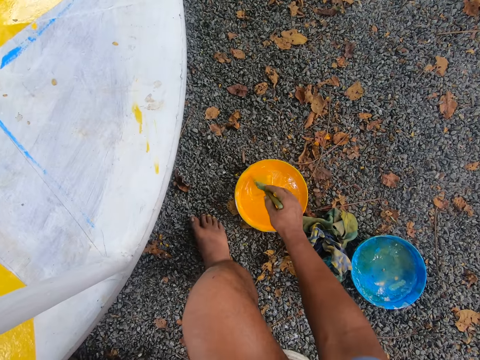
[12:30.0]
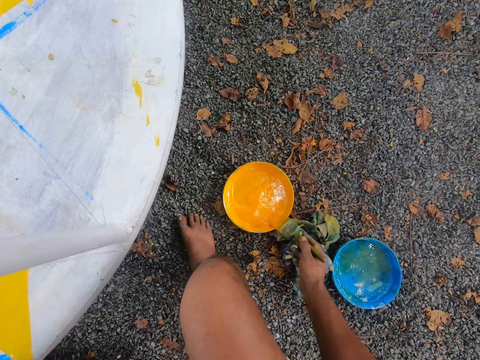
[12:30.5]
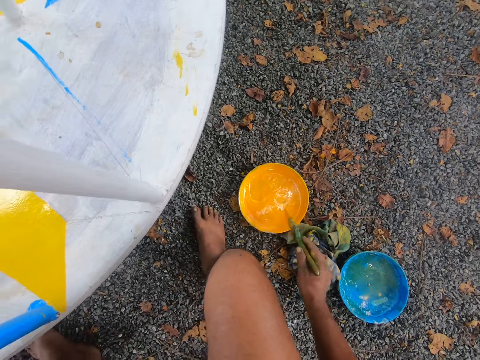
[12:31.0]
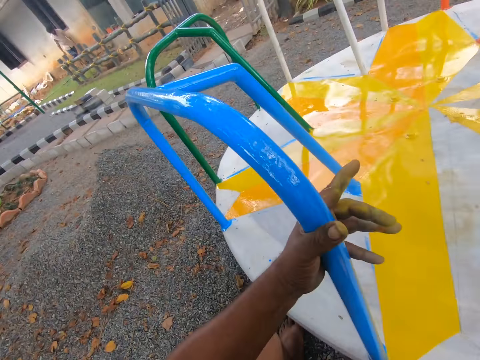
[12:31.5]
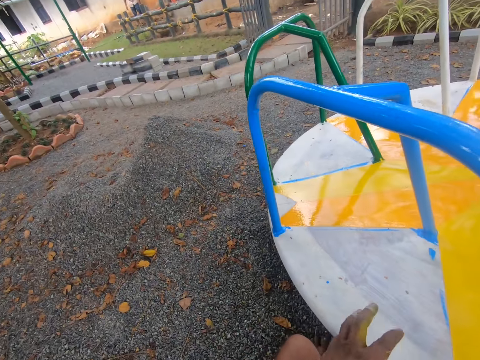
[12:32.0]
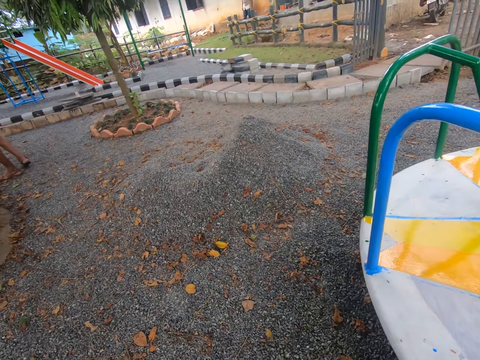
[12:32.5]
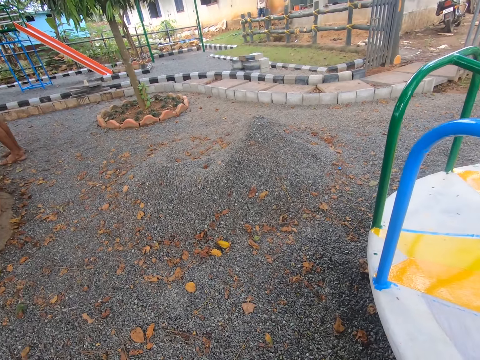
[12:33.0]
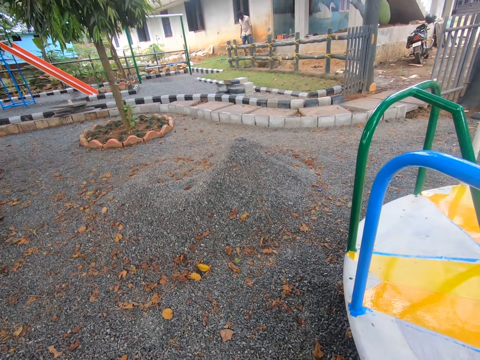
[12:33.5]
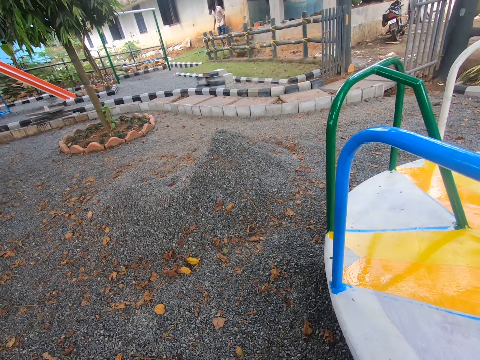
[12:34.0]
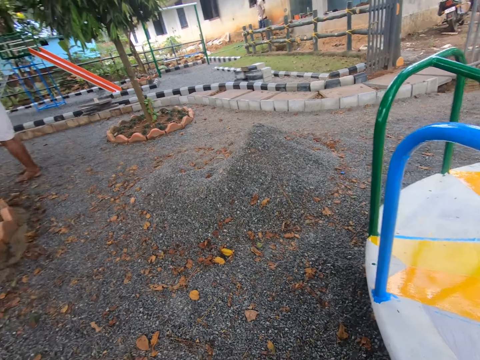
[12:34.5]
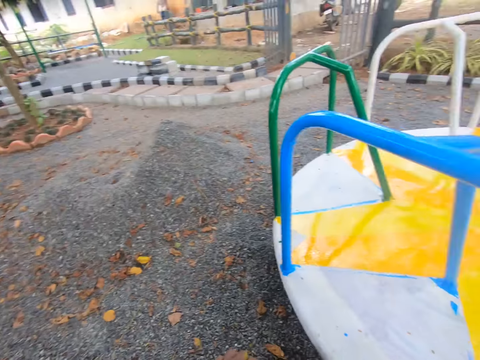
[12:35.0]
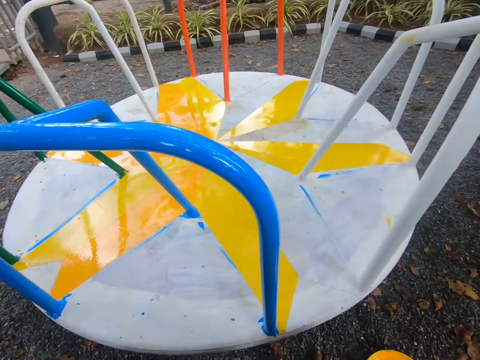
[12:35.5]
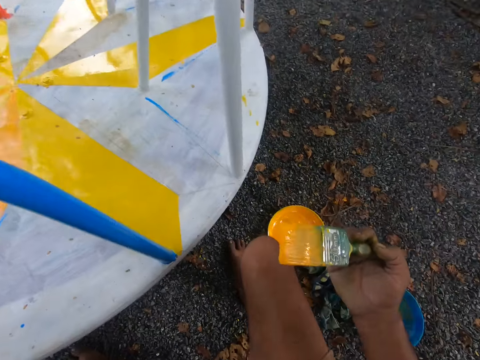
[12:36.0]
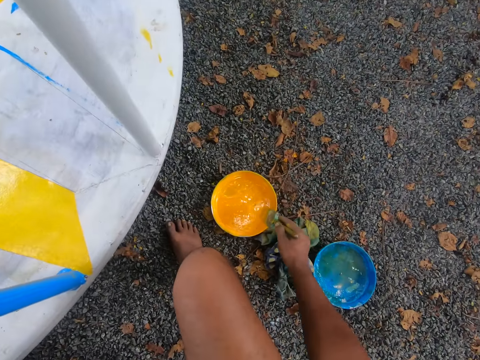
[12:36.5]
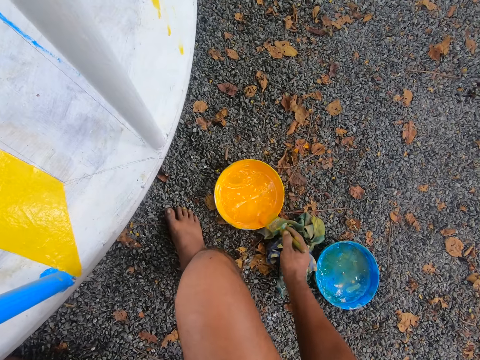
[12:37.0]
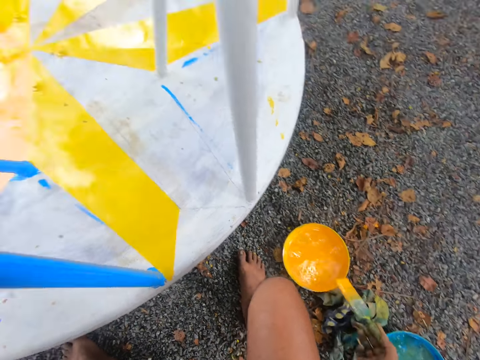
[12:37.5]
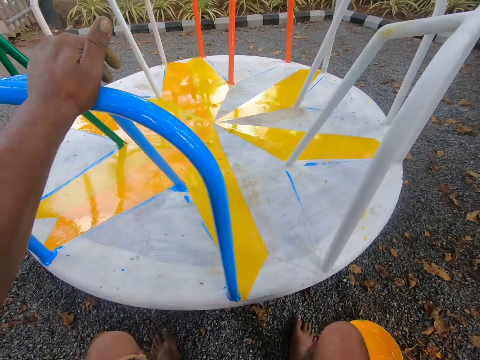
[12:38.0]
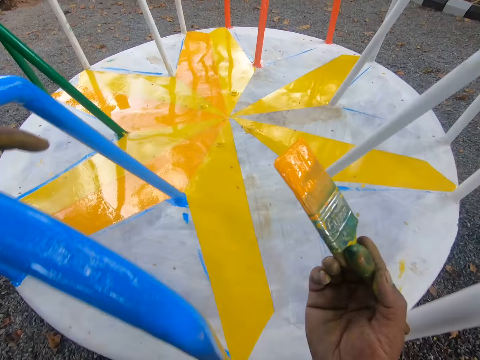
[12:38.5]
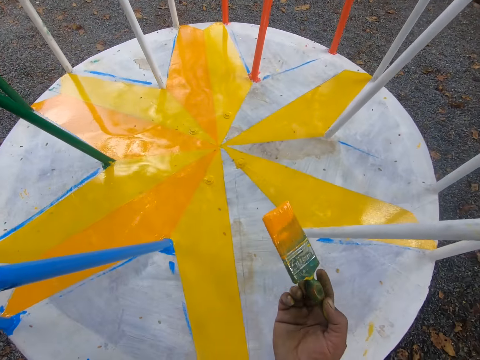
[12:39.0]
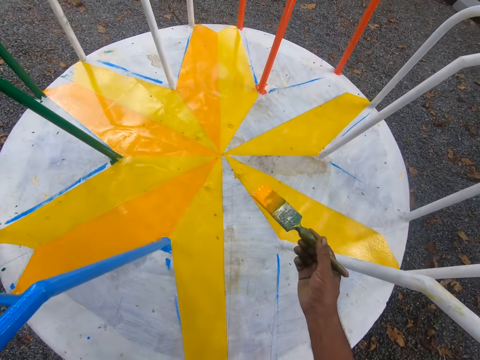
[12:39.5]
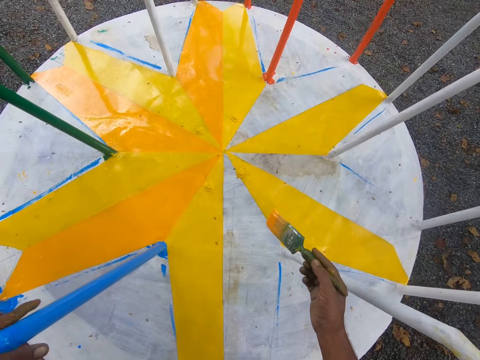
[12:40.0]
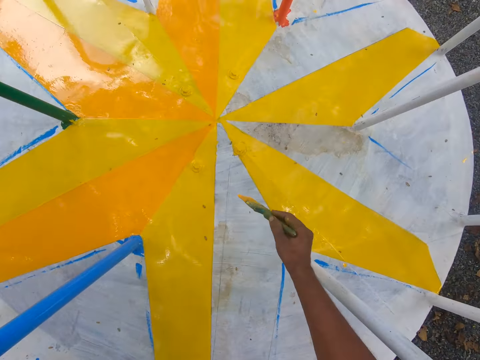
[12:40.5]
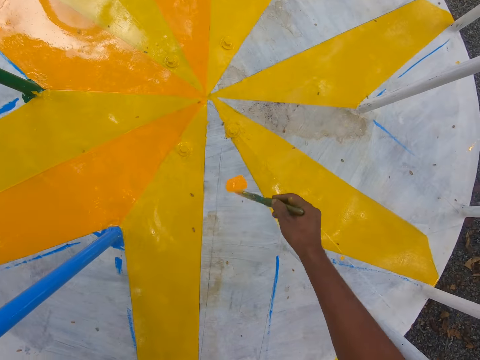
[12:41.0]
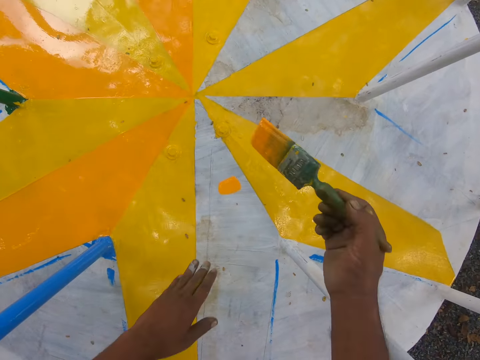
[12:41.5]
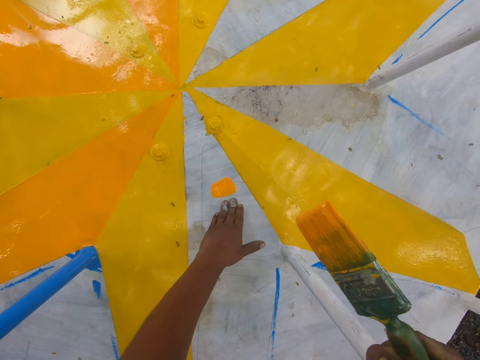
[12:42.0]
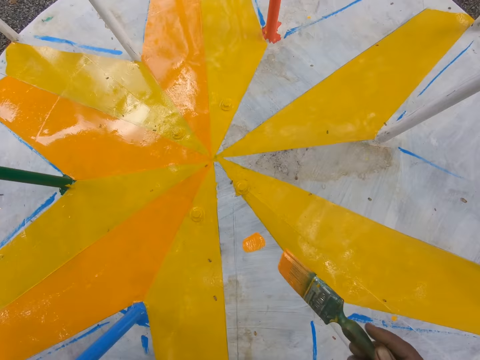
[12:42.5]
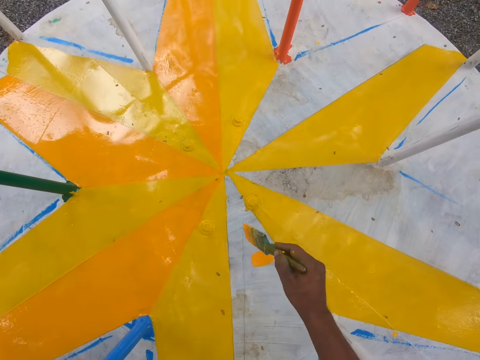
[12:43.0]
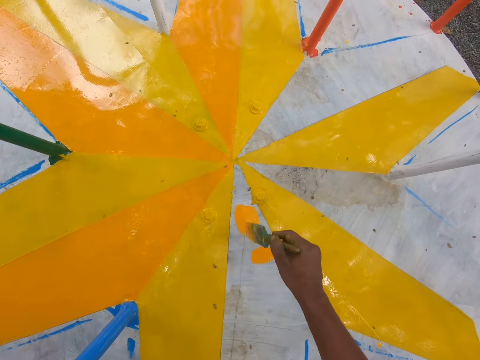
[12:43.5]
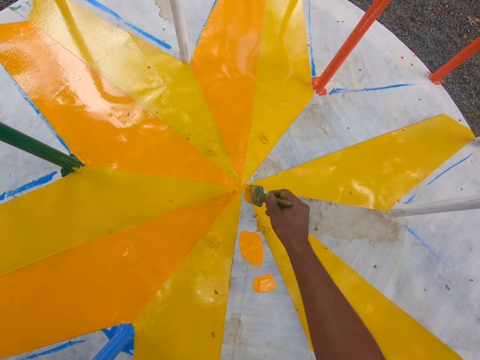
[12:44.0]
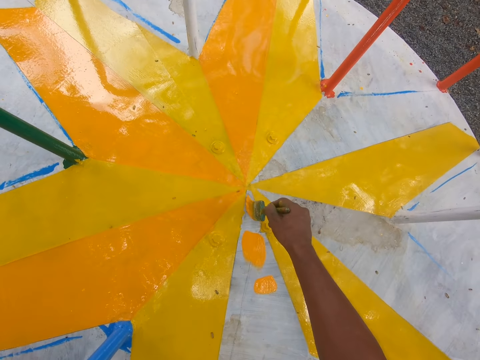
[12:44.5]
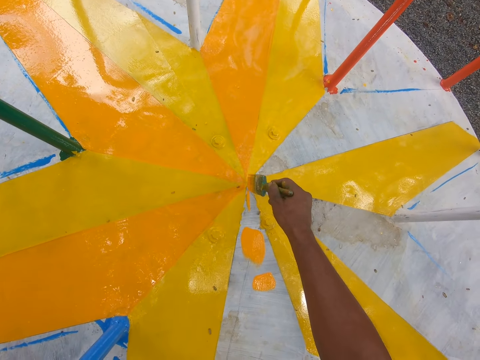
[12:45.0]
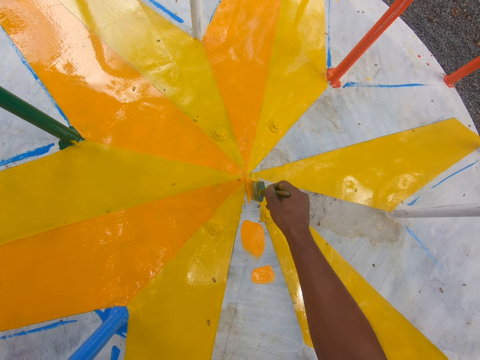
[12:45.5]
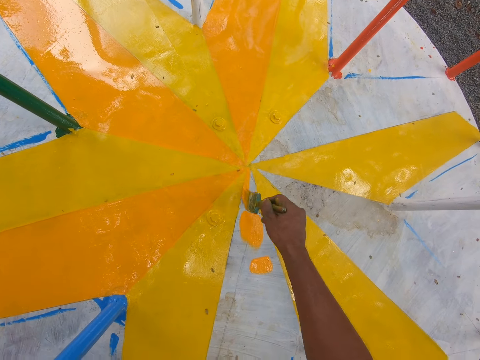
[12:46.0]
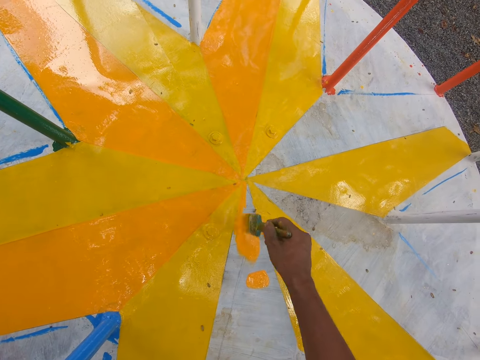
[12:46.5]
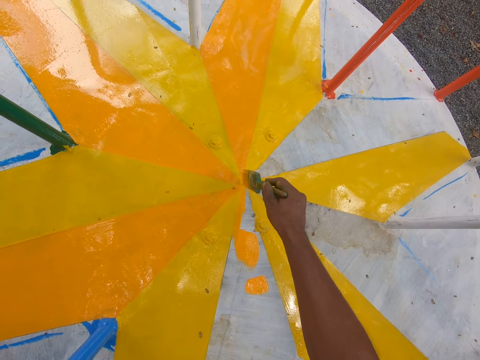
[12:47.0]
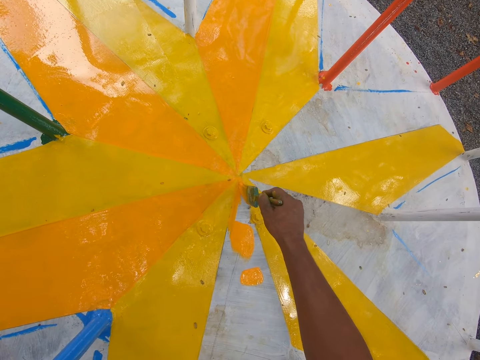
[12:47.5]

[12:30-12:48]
The camera wearer takes paint from the bowl with the paintbrush in his right hand. He dabs the paint on the bowl with the paintbrush in his right hand. A man stands on the left side of the camera wearer. The camera wearer looks around the field. He looks at the man. He looks around the field. He dips the brush in the paint. He dabs the paint on the bowl with the paintbrush in his right hand. He holds the merry-go-round with his left hand. He paints the merry-go-round with the paintbrush in his right hand. He wipes the merry-go-round with his left hand. He removes something from the merry-go-round. He paints the merry-go-round with the paintbrush in his right hand. He paints it again.

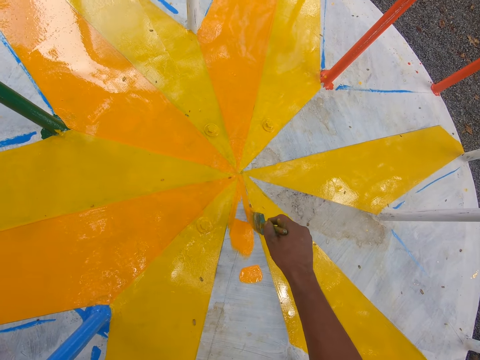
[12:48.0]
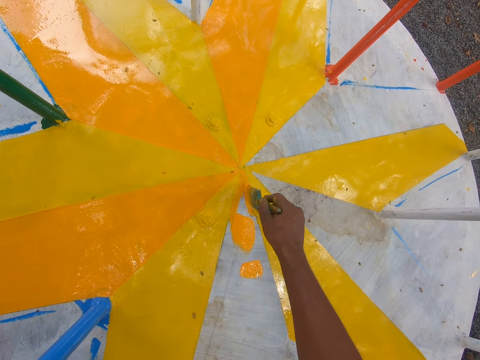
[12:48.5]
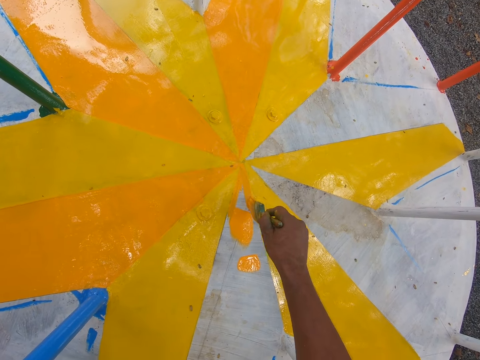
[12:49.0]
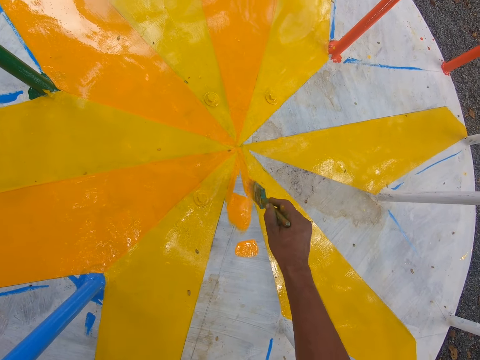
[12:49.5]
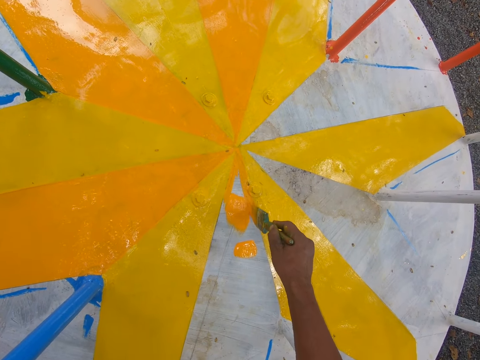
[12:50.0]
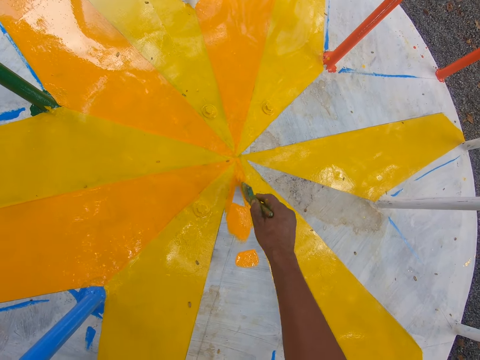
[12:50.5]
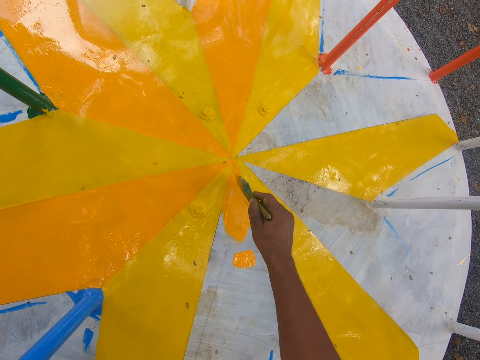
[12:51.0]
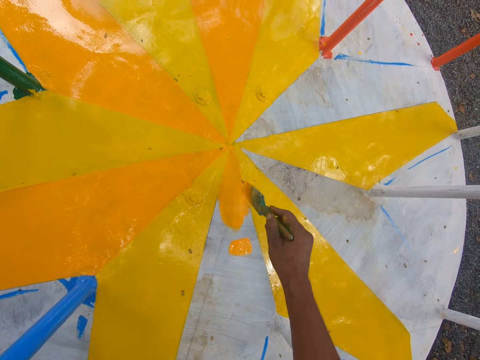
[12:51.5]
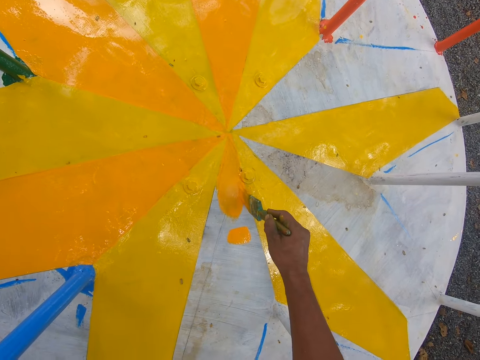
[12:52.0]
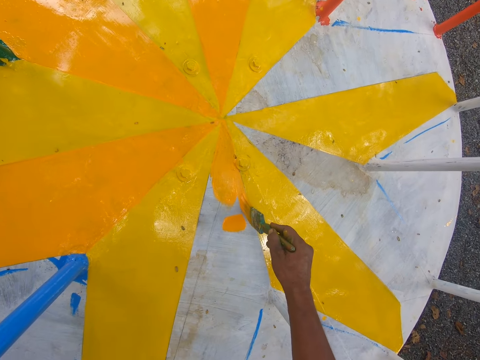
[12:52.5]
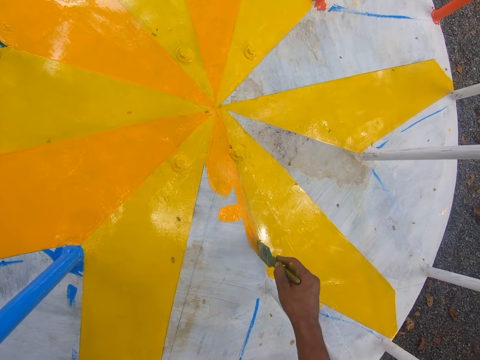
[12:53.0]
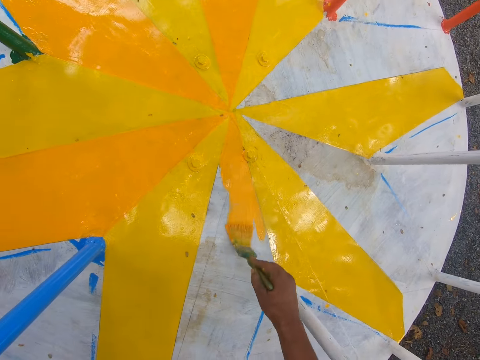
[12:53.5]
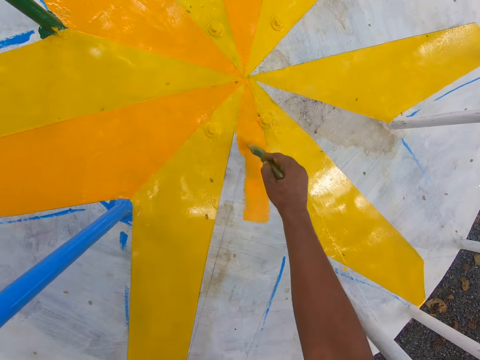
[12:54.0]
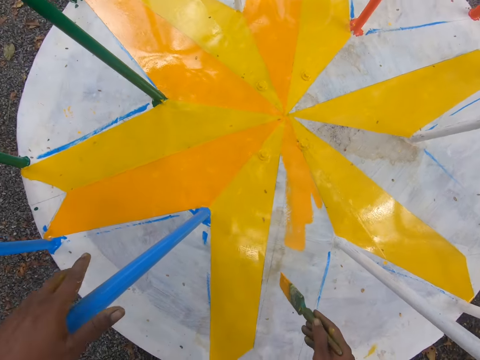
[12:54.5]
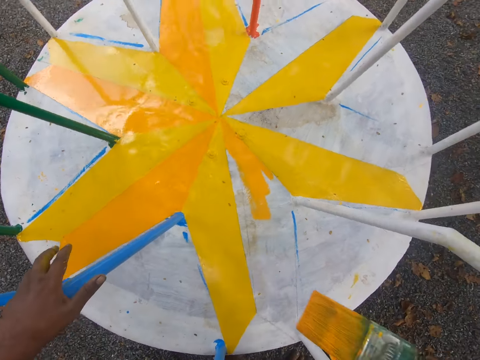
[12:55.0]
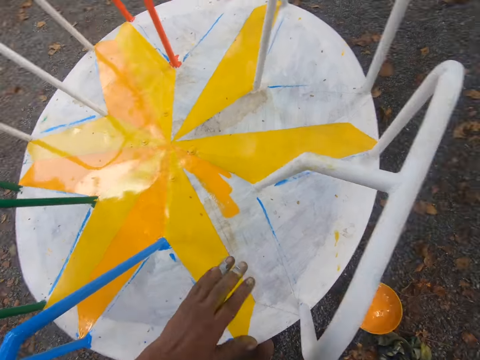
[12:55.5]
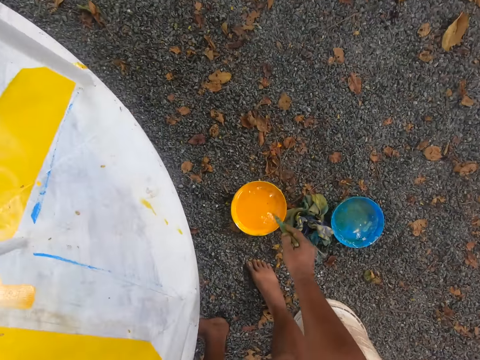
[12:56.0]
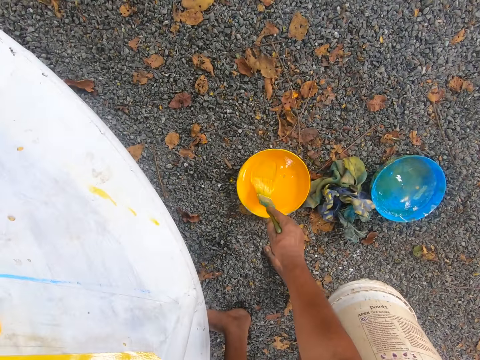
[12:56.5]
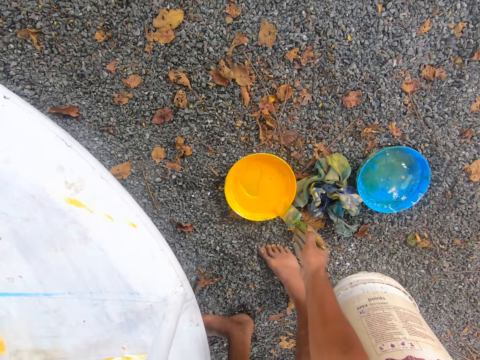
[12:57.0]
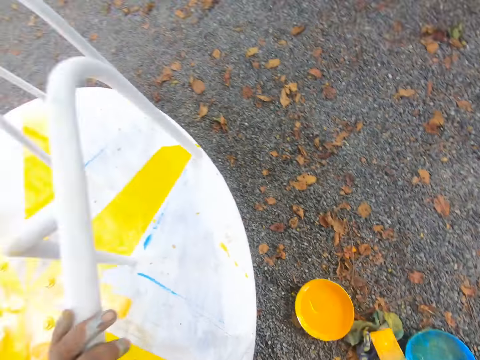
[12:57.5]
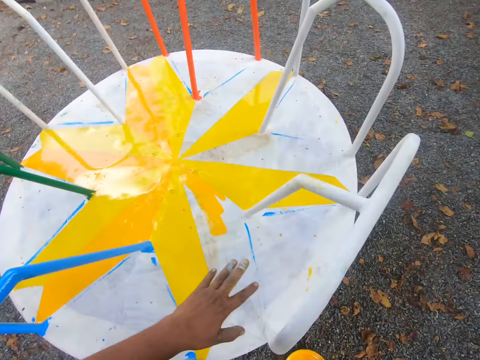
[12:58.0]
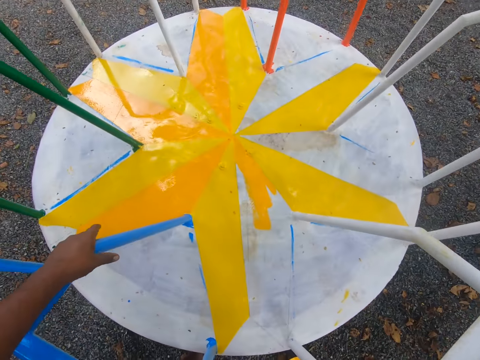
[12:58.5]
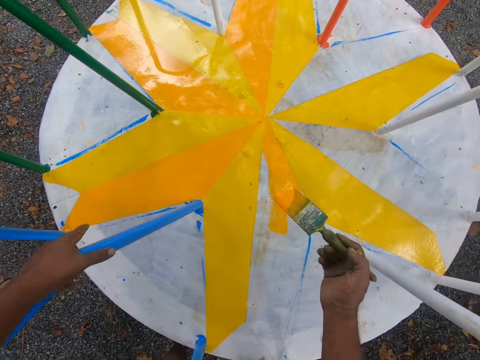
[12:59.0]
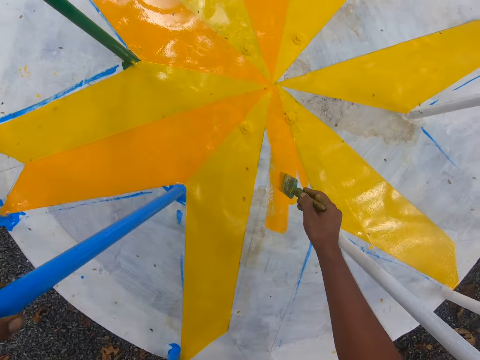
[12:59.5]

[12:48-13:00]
The camera wearer lifts the brush from the merry-go-round. He takes paint from the bowl with the paintbrush in his right hand. He dabs the paint on the bowl with the paintbrush in his right hand. He holds the merry-go-round with his left hand.
